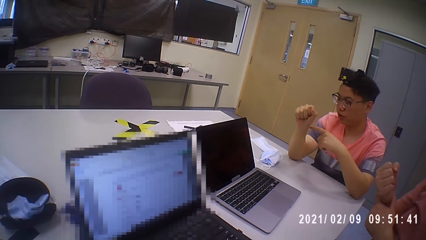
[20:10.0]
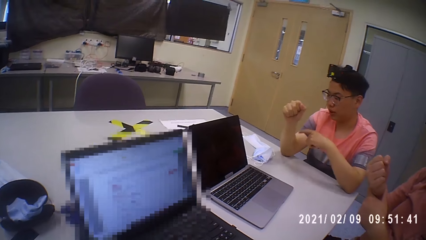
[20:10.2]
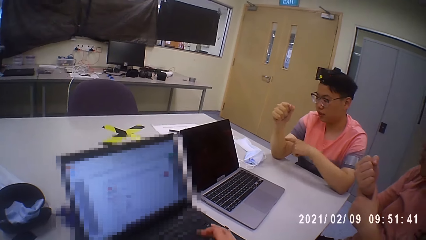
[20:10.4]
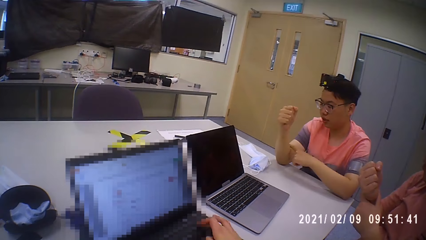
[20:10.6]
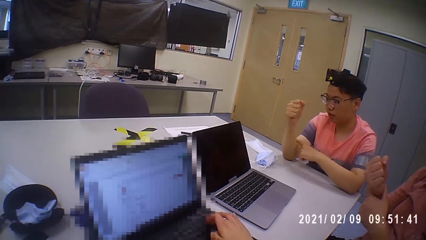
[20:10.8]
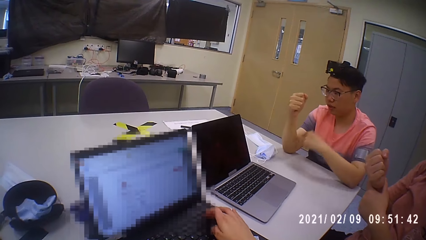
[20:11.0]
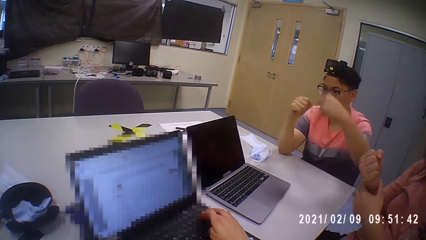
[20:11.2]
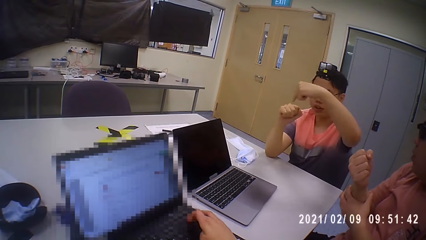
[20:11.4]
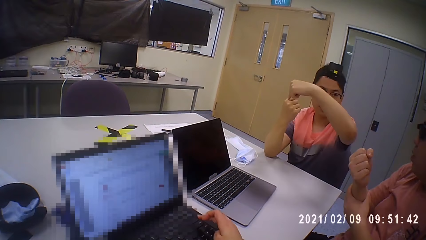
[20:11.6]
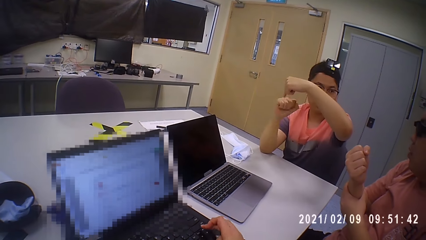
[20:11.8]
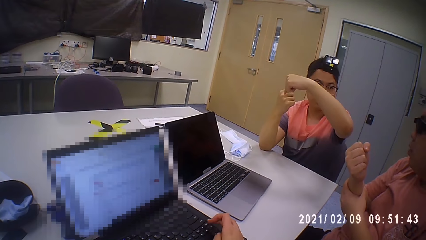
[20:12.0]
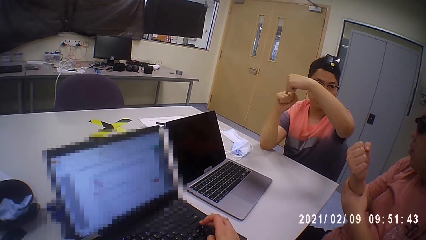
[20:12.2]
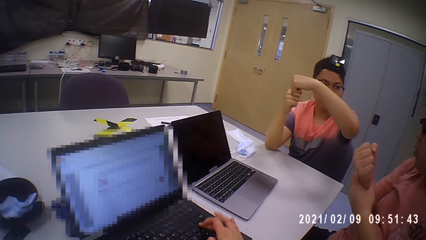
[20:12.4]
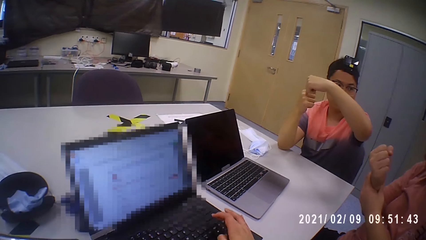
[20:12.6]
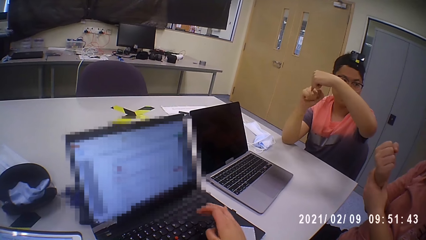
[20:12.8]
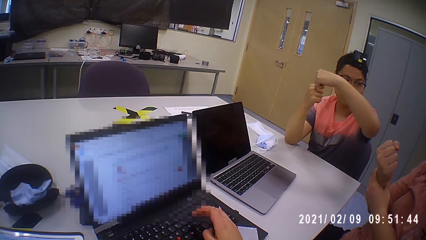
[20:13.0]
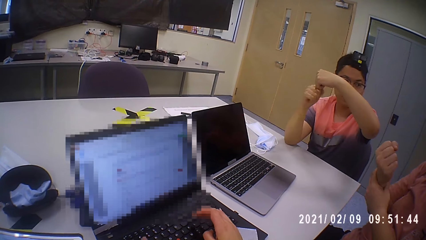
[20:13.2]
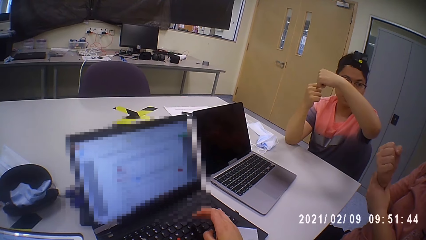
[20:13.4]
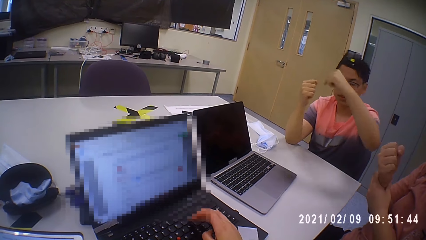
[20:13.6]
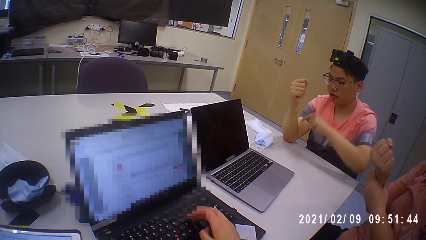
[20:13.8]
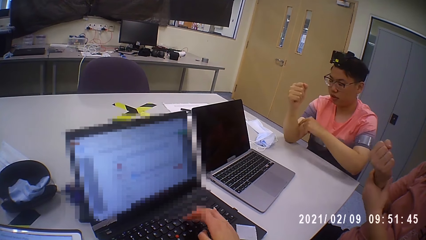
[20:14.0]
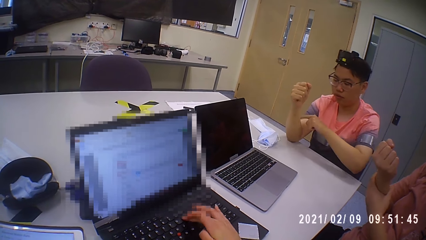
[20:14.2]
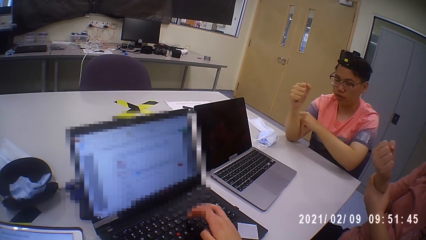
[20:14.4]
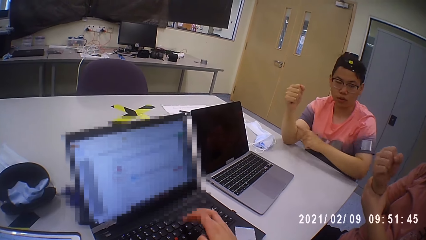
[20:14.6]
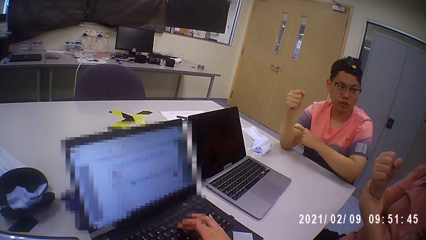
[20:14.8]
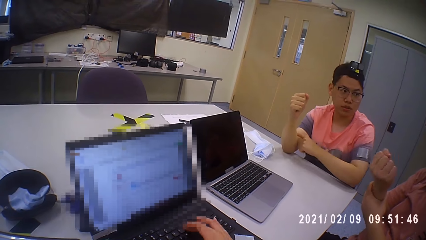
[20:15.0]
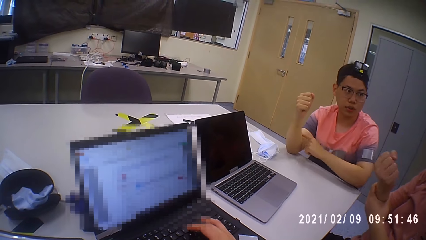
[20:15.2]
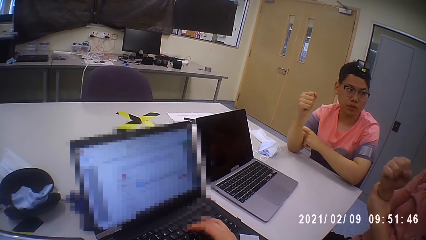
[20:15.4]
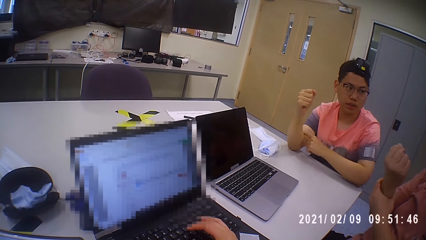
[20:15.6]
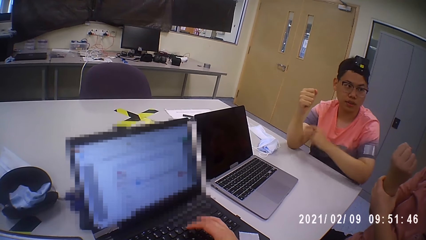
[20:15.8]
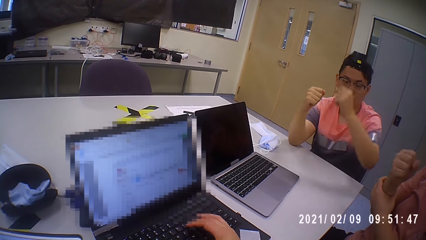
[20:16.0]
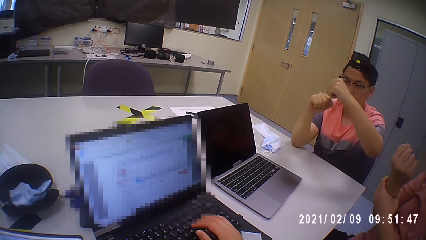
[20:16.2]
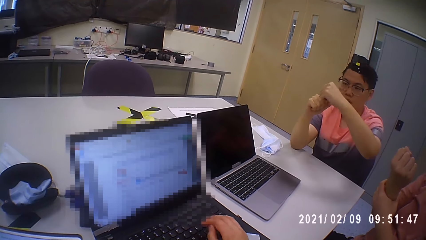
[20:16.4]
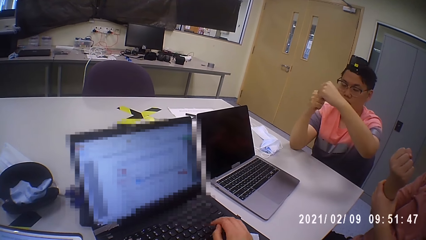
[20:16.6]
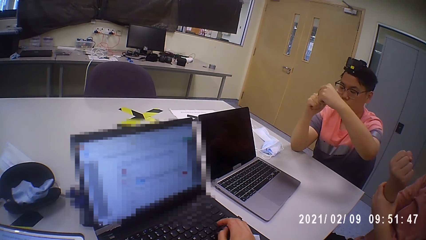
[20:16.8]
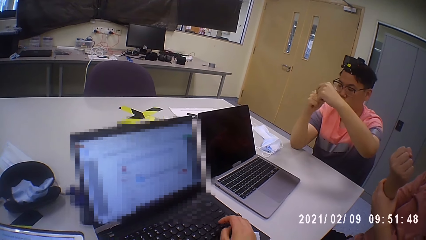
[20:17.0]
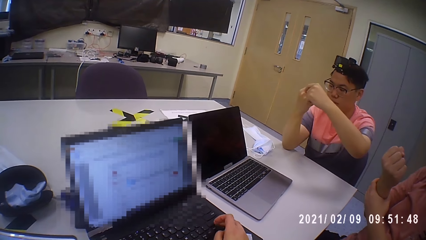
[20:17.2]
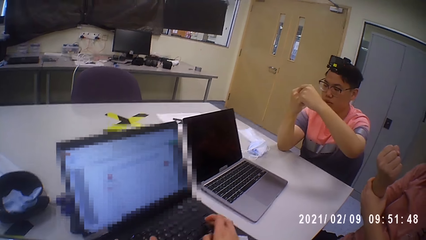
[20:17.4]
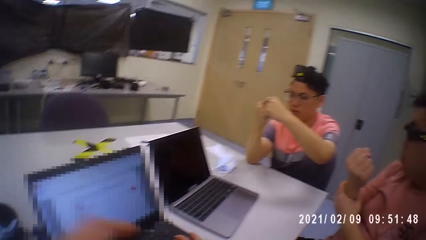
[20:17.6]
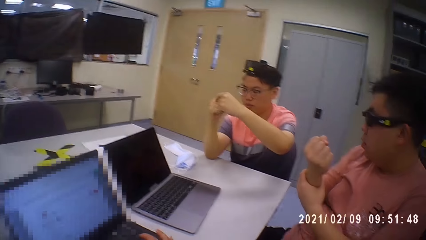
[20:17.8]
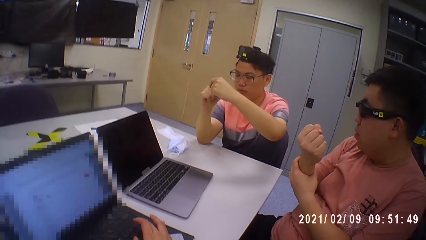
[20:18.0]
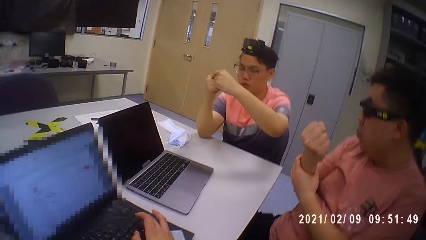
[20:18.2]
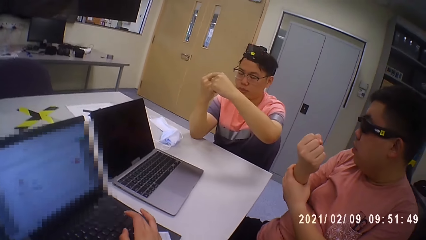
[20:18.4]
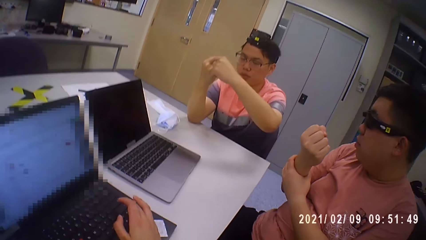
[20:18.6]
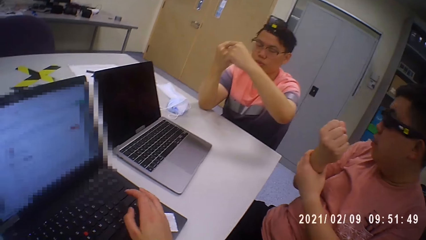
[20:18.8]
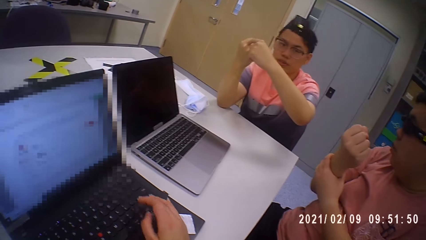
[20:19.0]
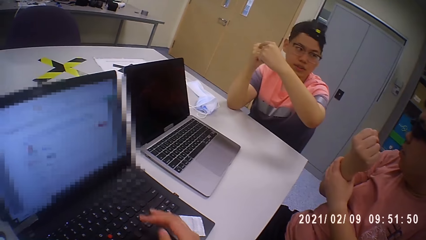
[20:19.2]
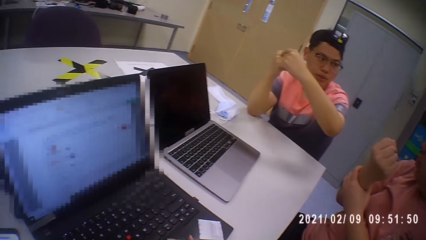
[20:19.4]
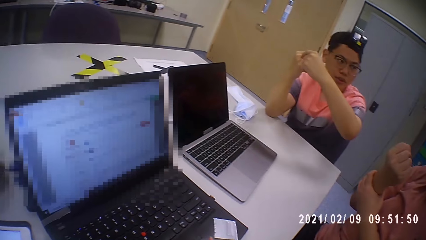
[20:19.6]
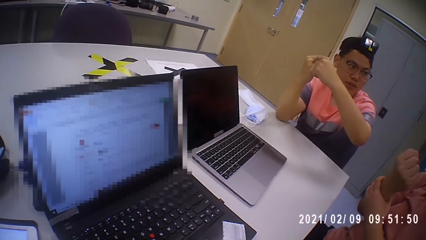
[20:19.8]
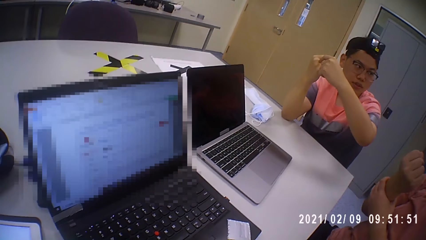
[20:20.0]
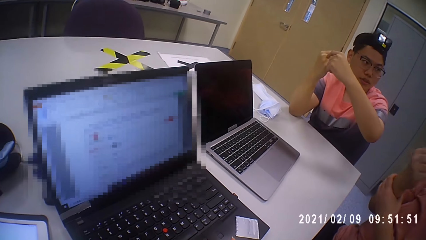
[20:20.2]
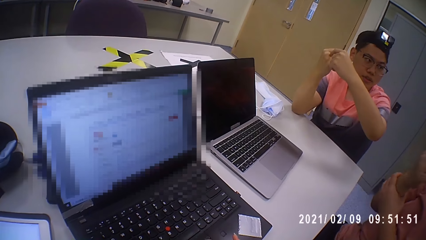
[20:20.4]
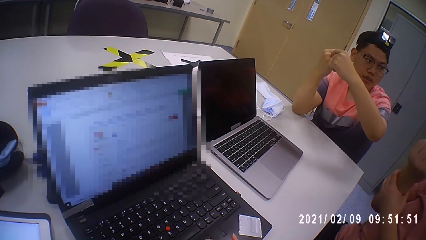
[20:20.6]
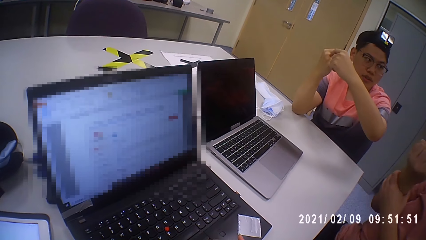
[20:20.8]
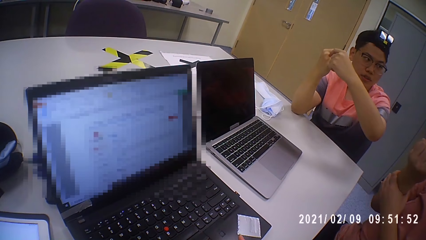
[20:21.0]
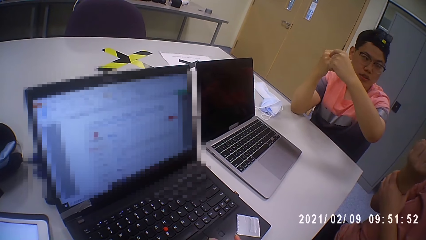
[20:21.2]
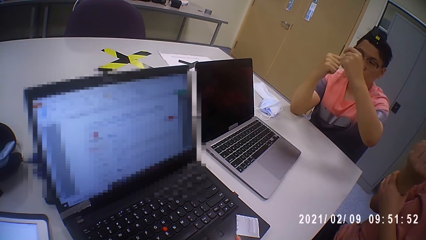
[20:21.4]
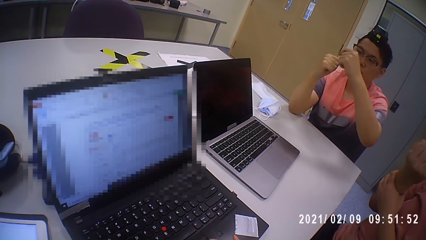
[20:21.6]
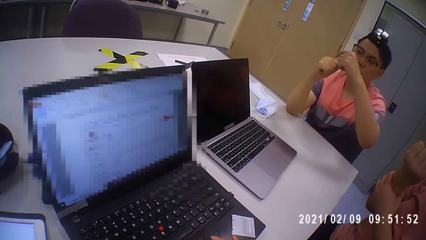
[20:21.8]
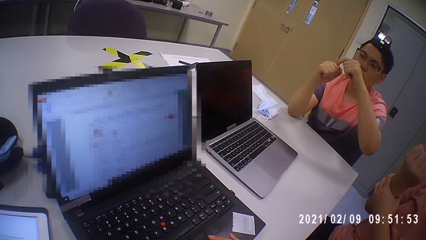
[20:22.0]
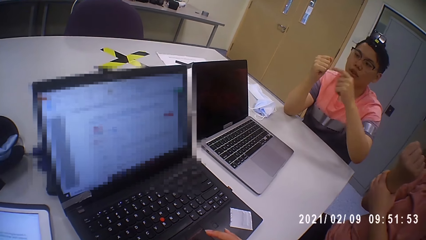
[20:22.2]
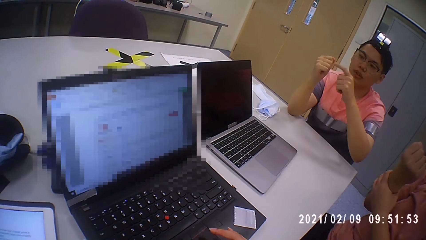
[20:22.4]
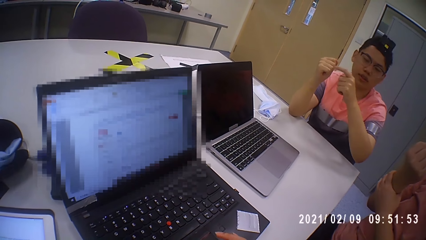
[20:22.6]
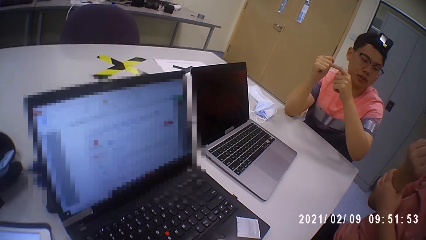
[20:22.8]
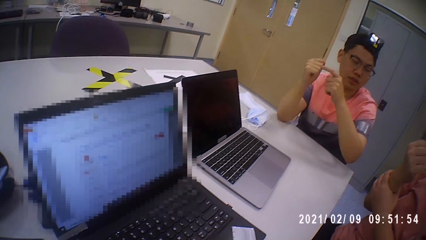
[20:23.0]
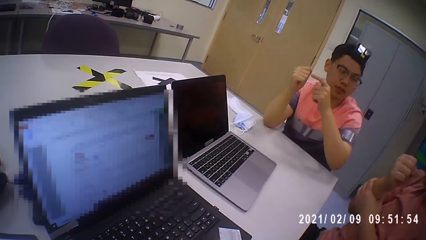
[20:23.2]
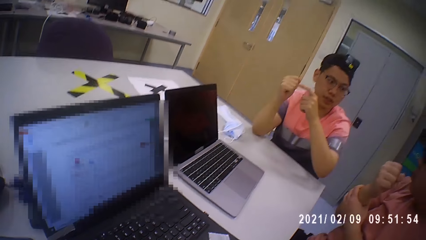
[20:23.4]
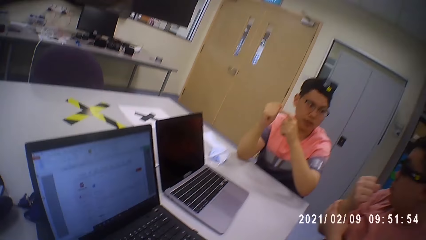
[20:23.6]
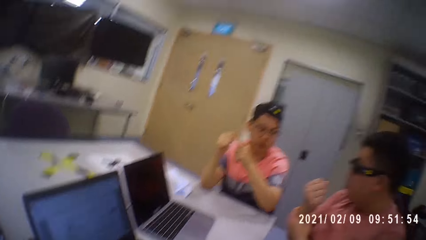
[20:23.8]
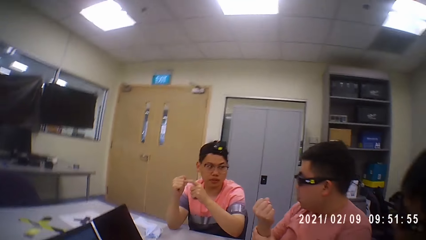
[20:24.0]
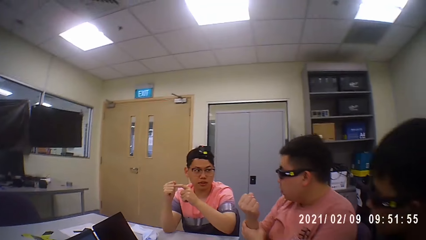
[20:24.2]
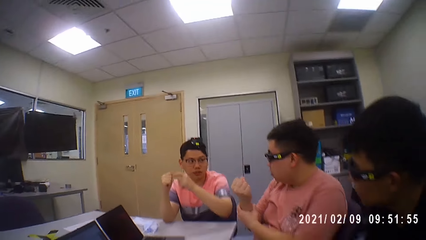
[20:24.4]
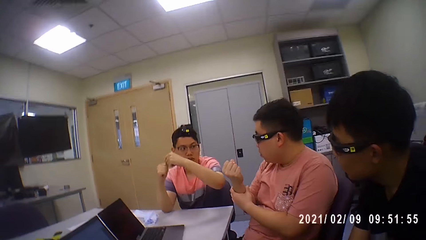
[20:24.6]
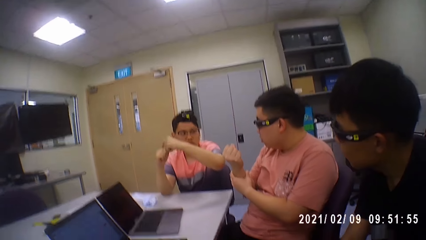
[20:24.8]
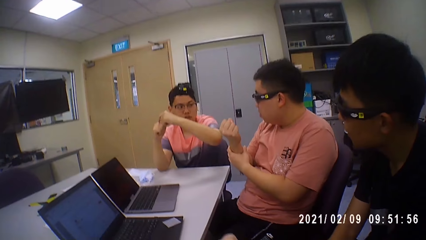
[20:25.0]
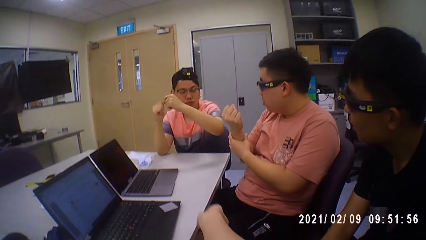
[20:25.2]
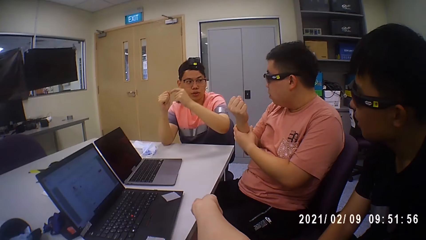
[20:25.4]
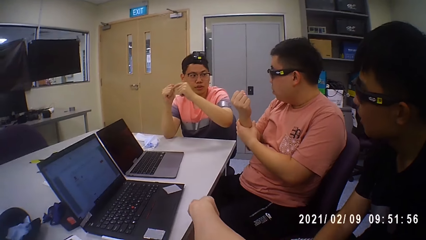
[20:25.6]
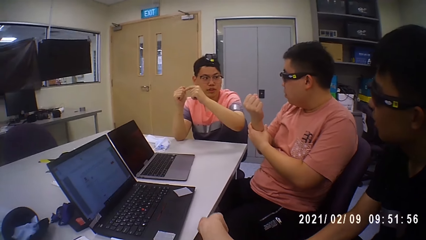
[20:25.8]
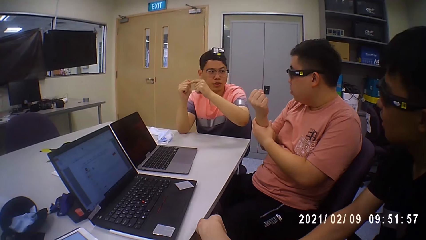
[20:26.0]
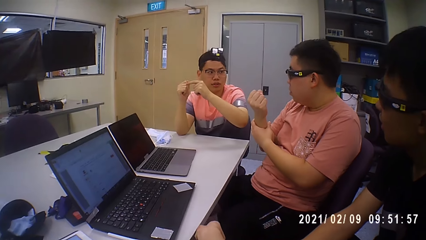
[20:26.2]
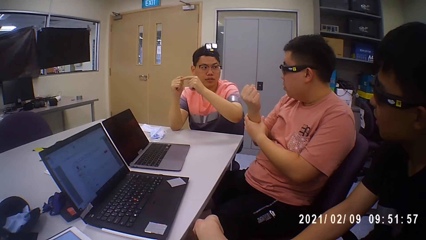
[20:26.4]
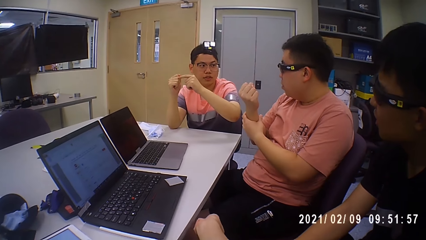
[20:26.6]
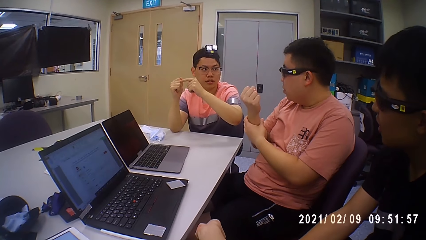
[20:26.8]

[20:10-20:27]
A man places his left hand above his right hand. The man taps his right hand with his left hand. The camera wearer interacts with another man.
